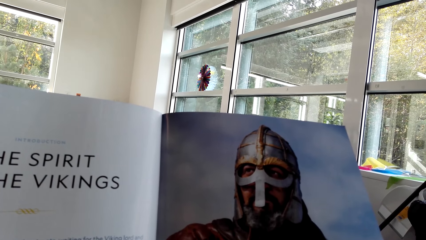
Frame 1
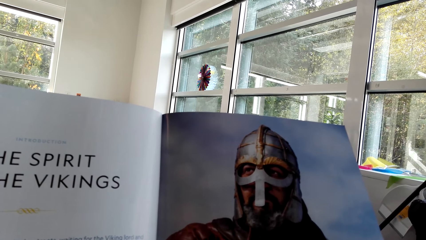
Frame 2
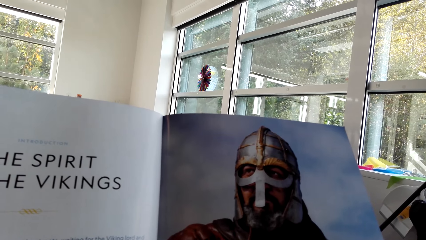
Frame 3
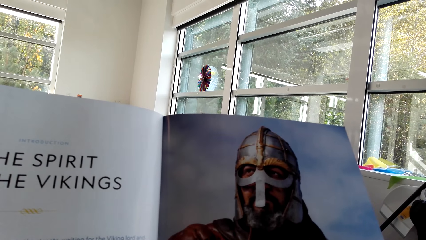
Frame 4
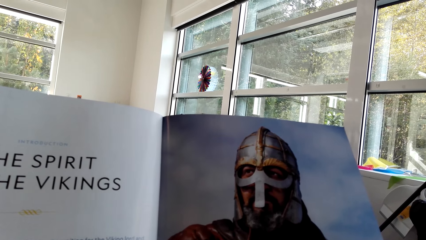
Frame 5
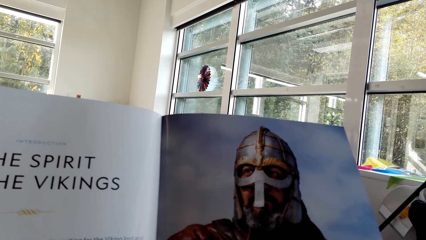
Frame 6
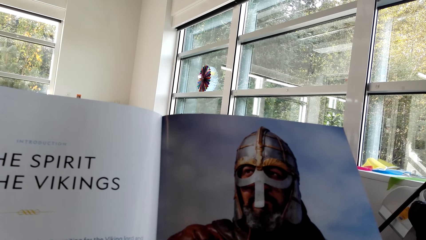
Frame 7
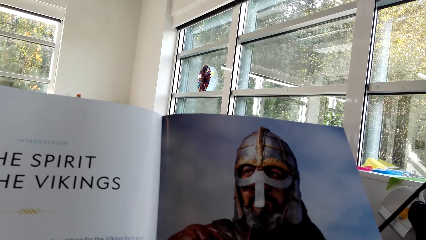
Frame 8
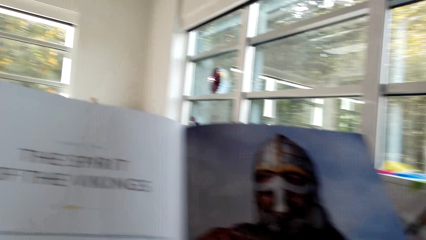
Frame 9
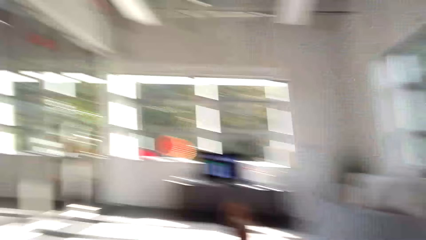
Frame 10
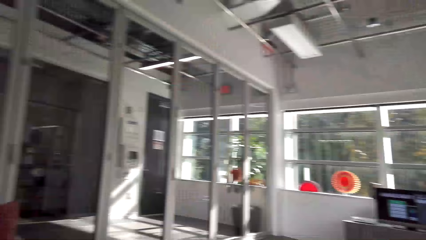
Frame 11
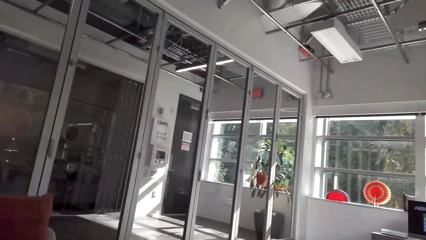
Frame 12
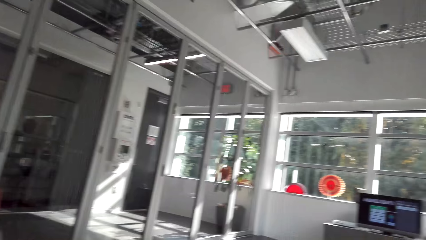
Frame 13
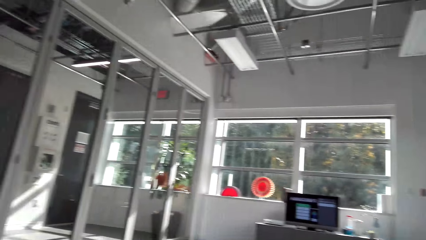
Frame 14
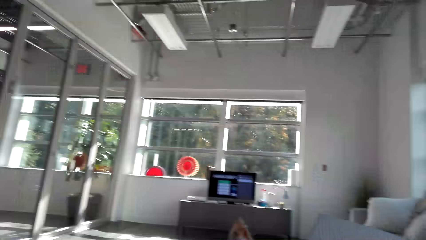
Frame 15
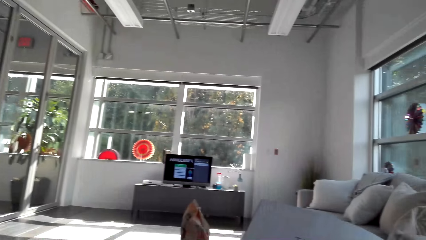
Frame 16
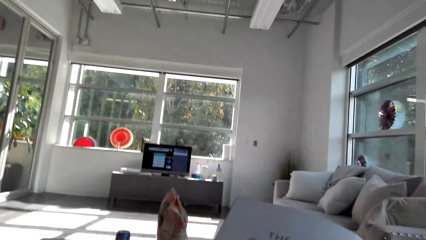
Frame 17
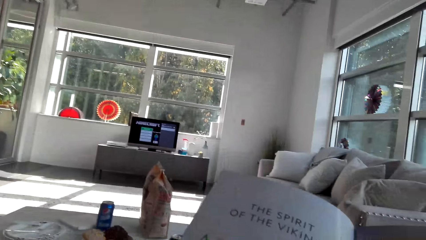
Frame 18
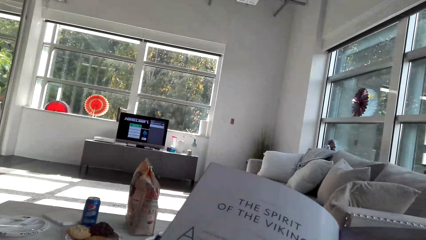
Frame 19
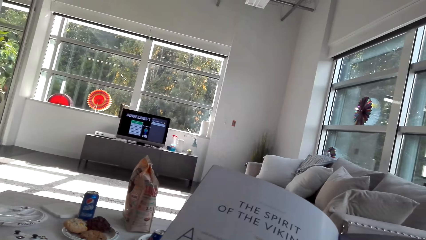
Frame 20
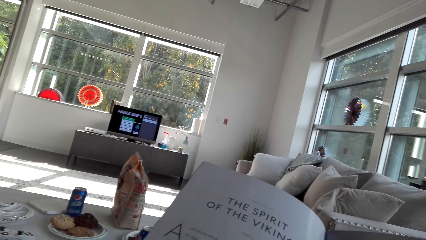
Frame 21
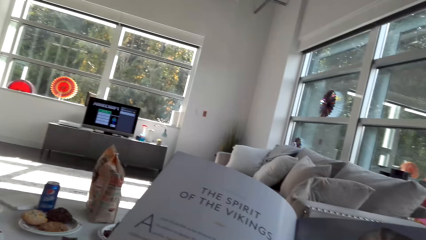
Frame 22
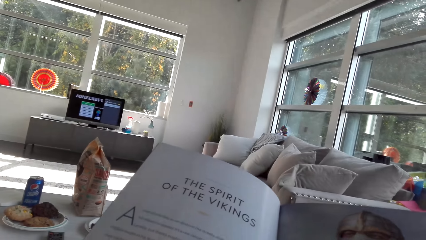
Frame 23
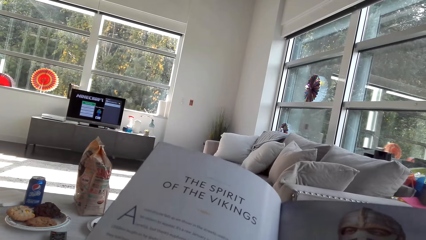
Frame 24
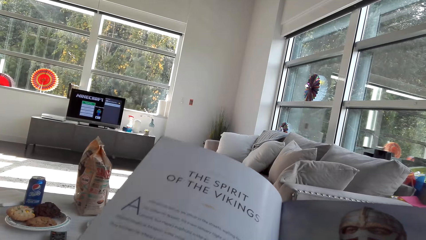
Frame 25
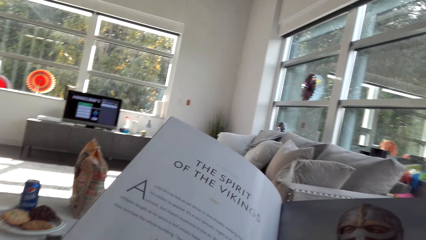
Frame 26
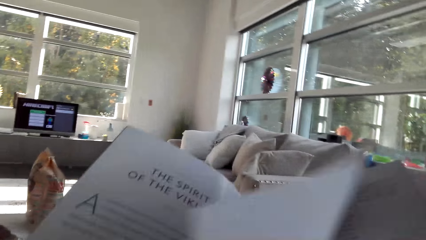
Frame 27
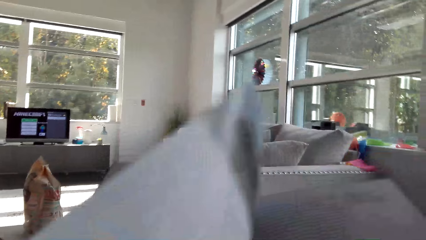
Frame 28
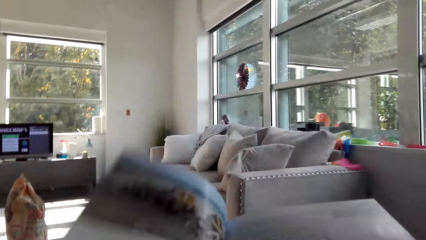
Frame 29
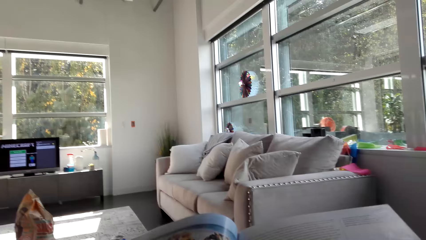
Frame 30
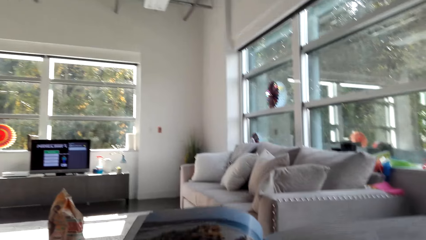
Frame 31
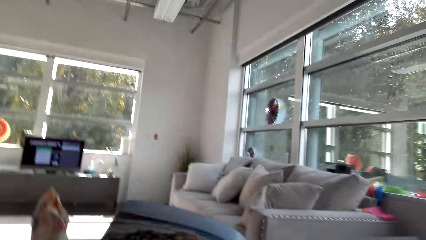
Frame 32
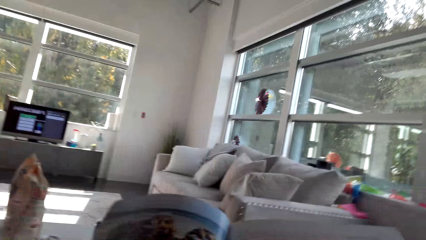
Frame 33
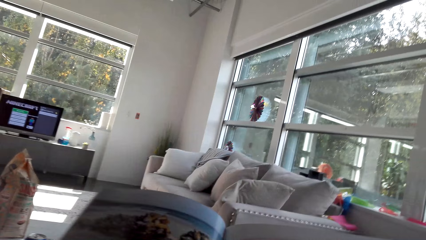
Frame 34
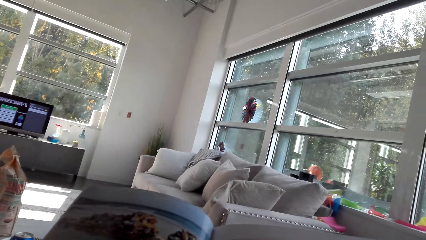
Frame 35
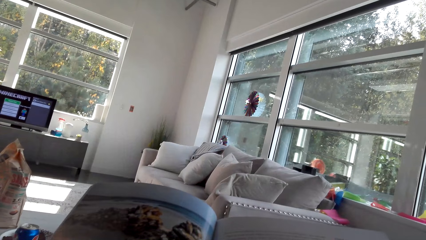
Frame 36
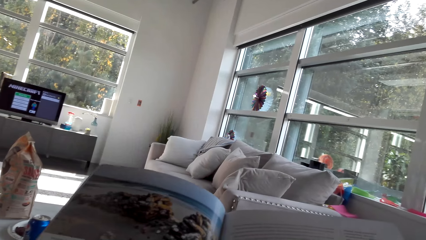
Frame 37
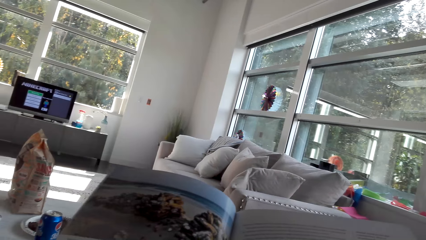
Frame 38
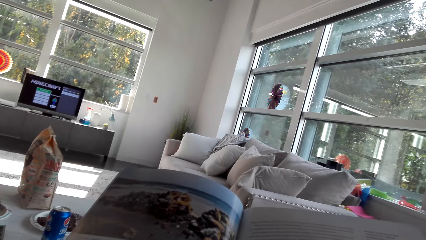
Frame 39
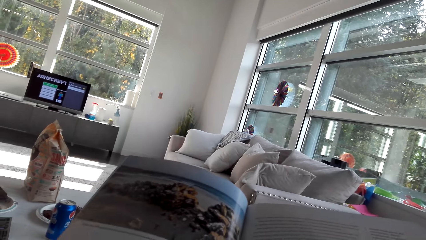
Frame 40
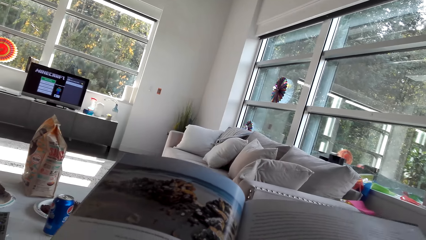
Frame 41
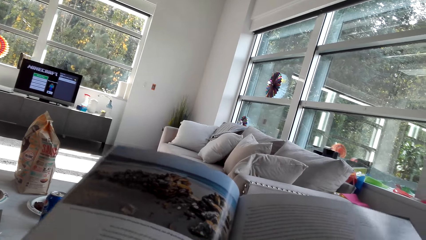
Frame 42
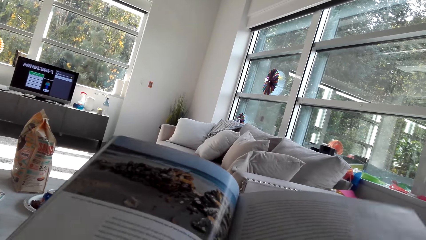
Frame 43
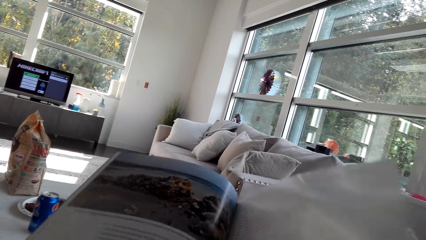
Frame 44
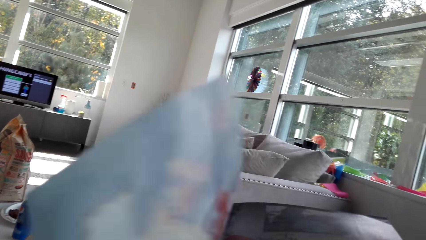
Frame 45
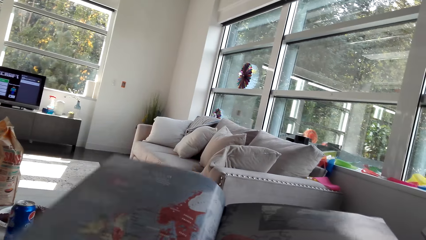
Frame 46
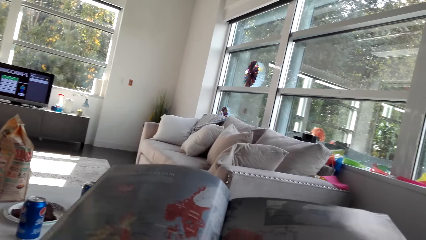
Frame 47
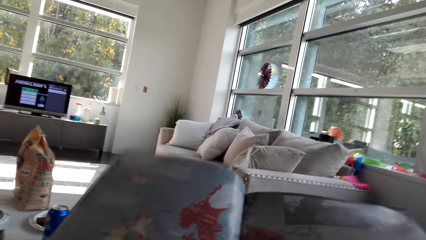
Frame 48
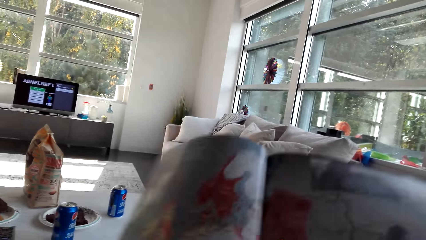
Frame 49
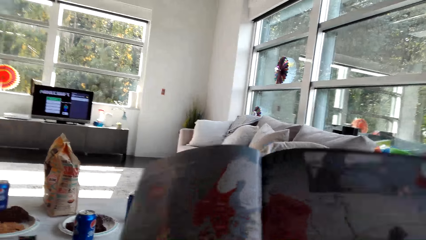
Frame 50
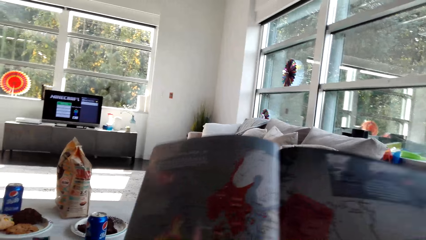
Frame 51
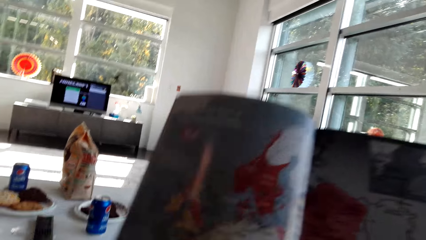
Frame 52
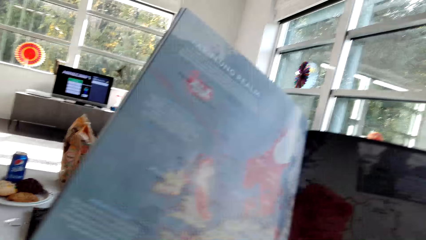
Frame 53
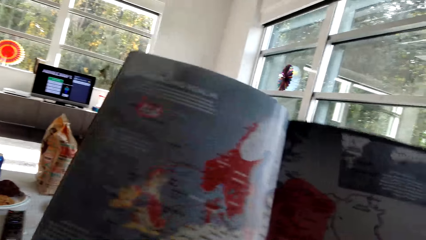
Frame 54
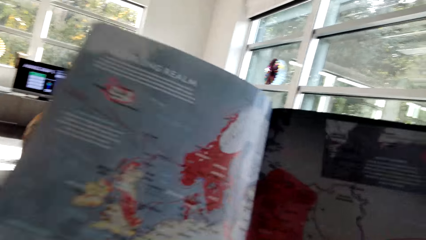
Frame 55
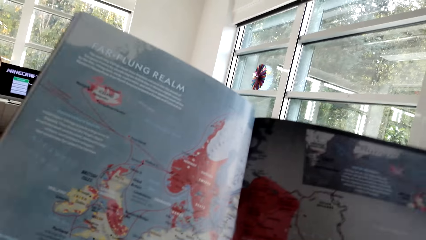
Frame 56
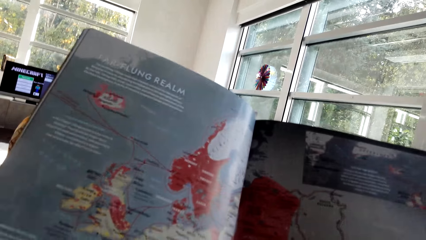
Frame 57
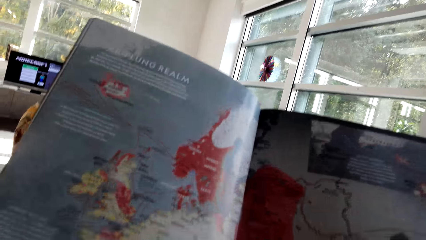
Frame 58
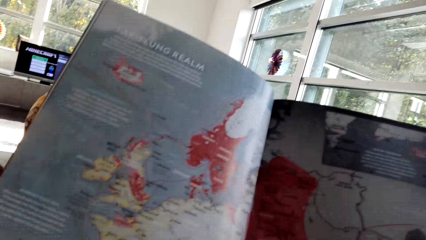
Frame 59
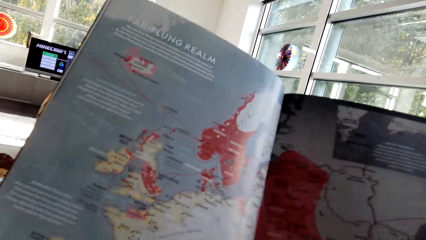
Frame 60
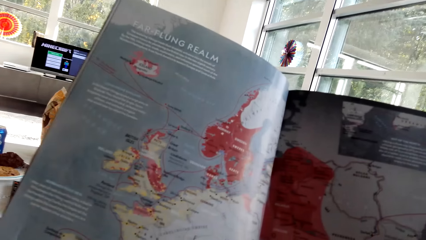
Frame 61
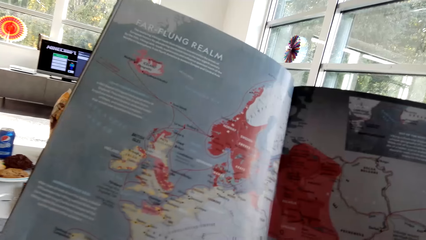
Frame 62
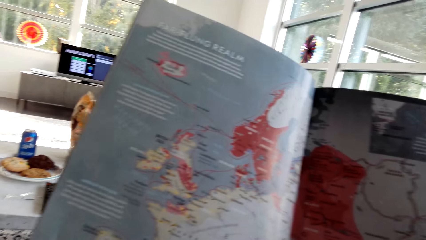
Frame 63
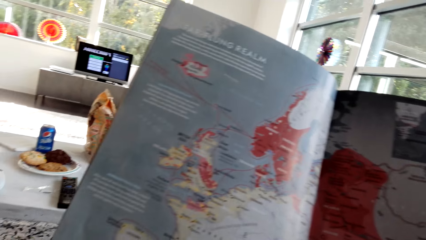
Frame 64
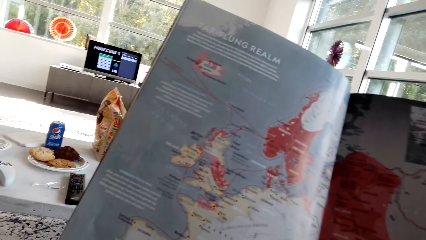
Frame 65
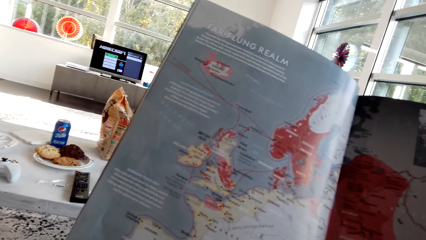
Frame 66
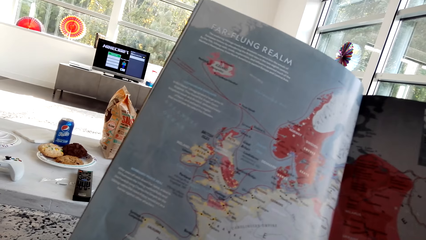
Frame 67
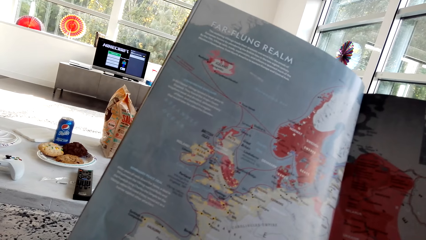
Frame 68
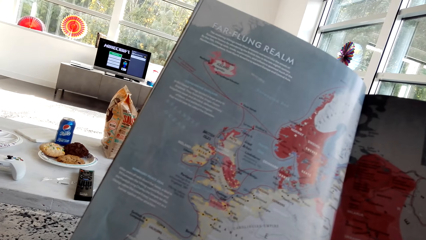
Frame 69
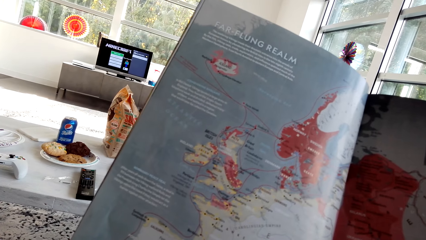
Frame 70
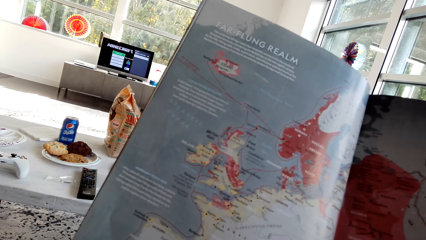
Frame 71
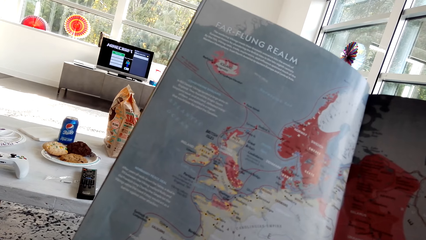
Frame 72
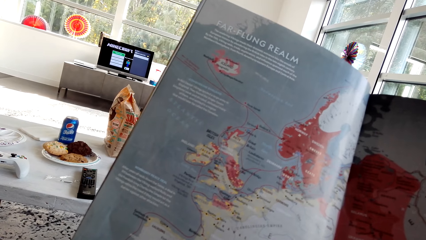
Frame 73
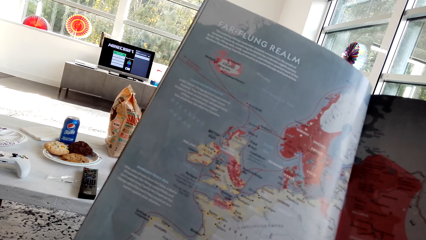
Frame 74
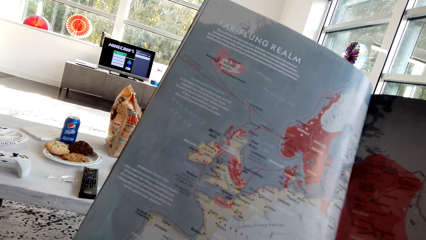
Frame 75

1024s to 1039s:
The camera wearer looks around. They read the magazine. They turn the page of the magazine. They read the magazine. They turn the page of the magazine. They read the magazine.
